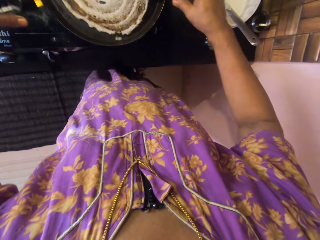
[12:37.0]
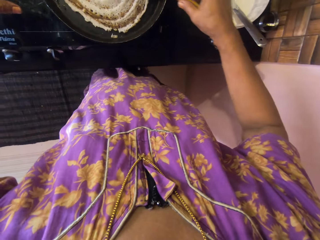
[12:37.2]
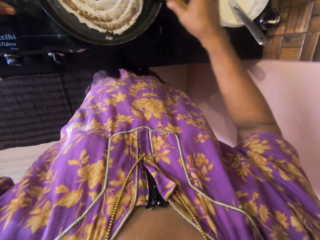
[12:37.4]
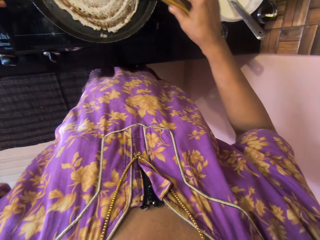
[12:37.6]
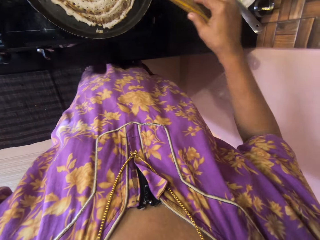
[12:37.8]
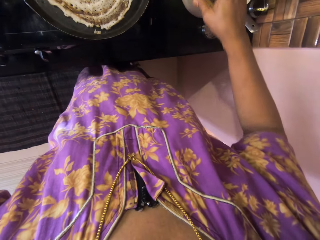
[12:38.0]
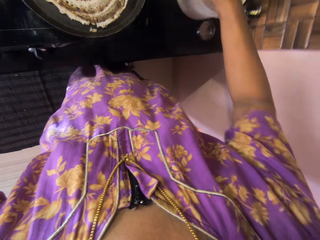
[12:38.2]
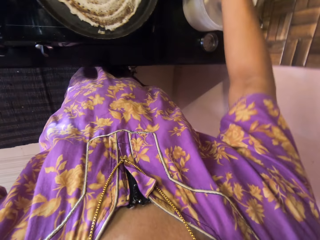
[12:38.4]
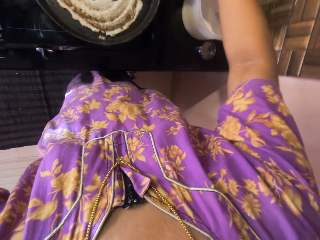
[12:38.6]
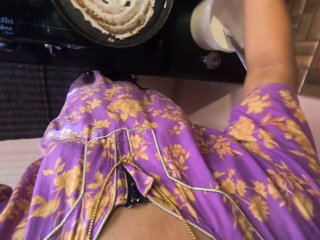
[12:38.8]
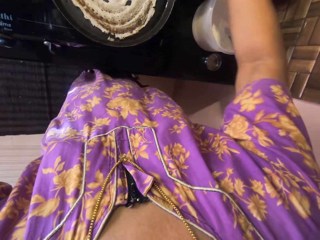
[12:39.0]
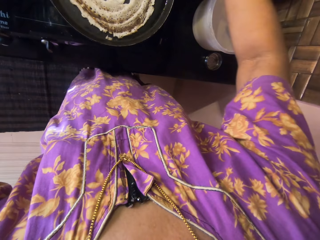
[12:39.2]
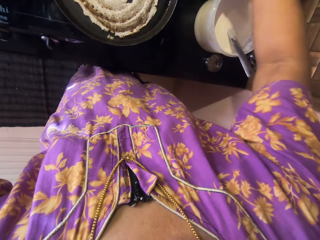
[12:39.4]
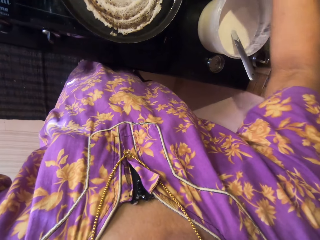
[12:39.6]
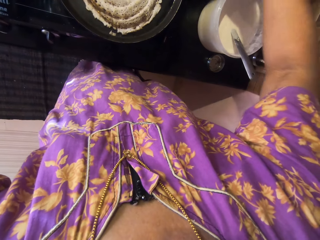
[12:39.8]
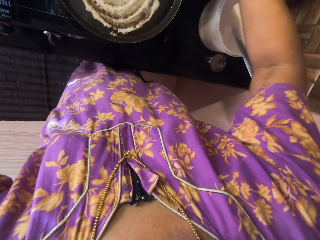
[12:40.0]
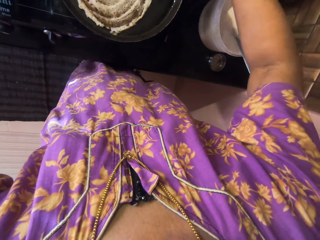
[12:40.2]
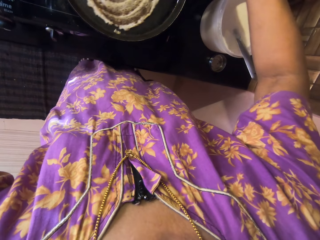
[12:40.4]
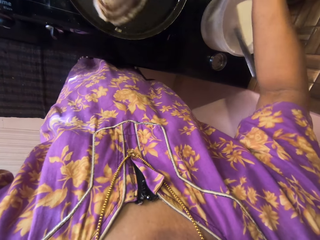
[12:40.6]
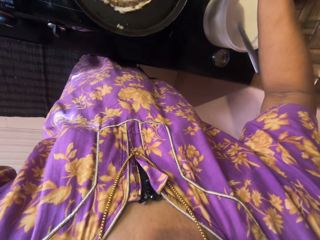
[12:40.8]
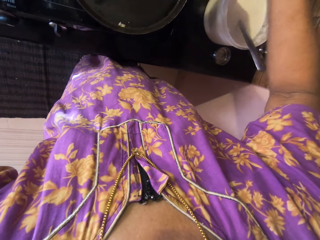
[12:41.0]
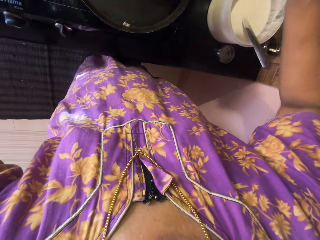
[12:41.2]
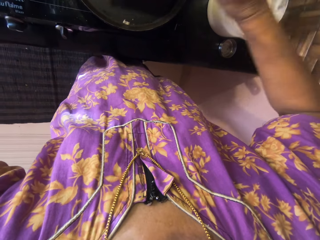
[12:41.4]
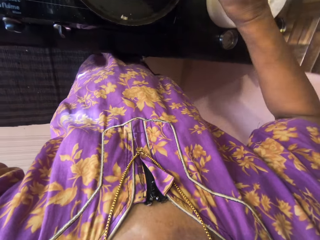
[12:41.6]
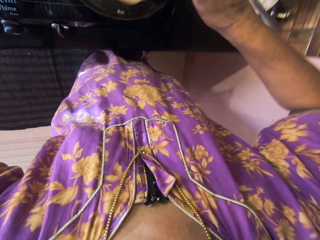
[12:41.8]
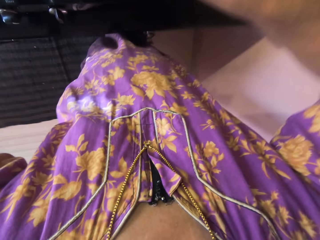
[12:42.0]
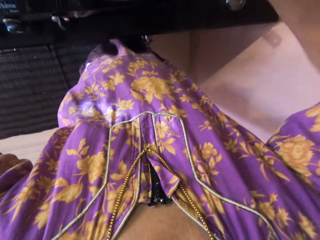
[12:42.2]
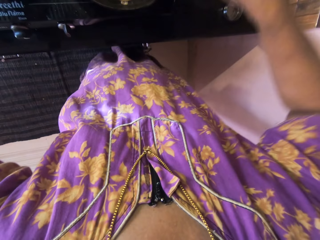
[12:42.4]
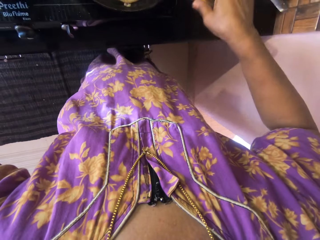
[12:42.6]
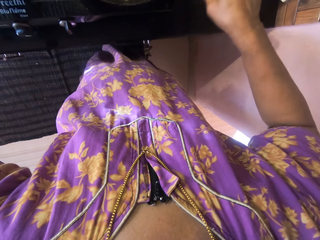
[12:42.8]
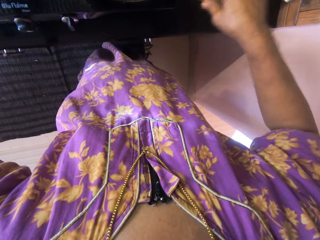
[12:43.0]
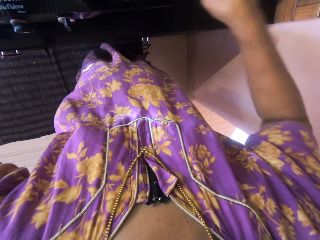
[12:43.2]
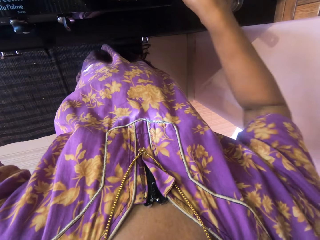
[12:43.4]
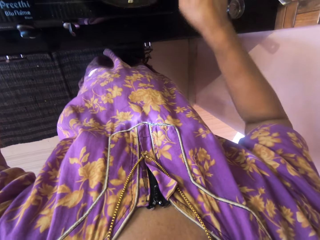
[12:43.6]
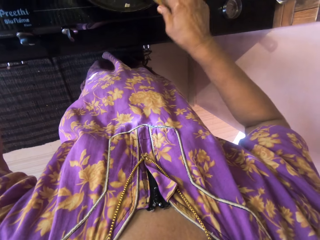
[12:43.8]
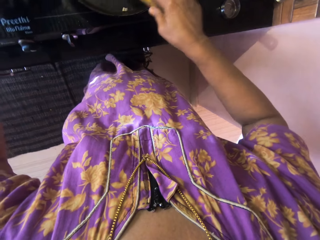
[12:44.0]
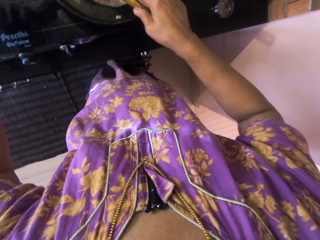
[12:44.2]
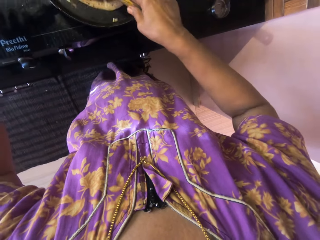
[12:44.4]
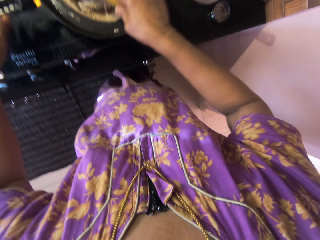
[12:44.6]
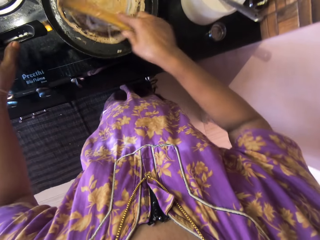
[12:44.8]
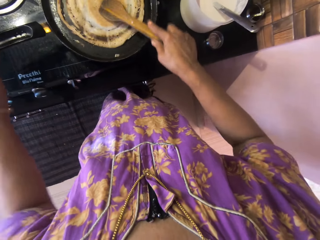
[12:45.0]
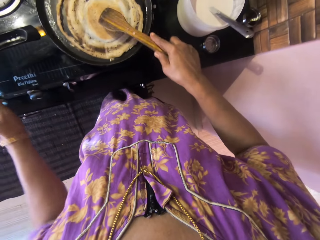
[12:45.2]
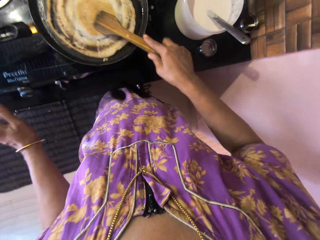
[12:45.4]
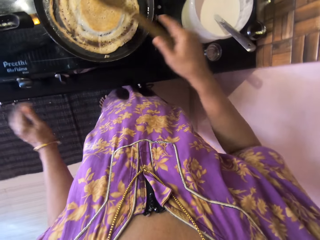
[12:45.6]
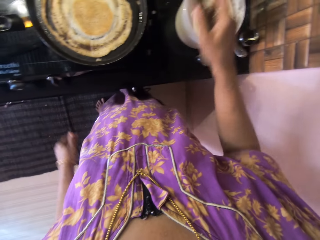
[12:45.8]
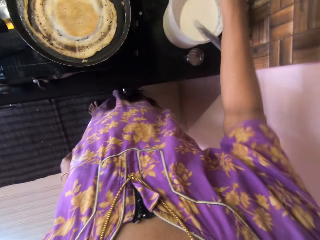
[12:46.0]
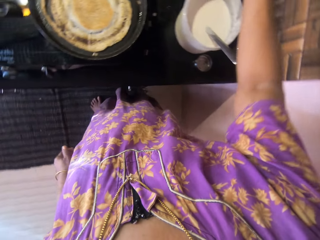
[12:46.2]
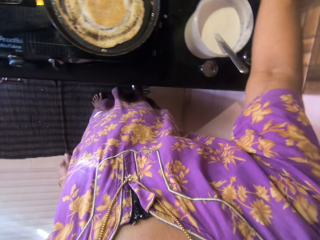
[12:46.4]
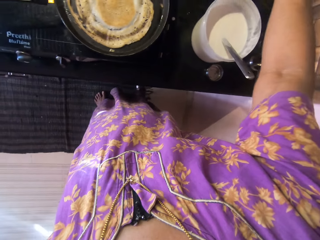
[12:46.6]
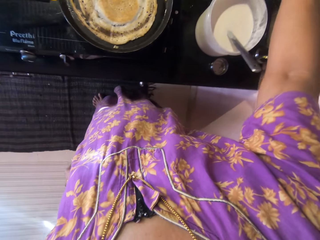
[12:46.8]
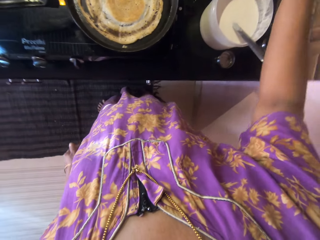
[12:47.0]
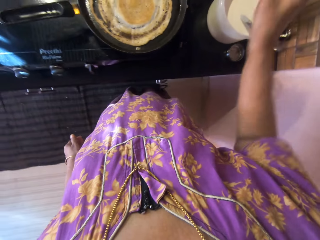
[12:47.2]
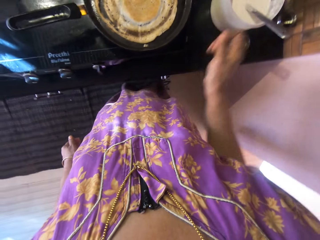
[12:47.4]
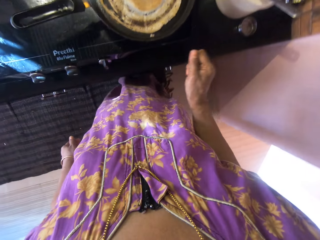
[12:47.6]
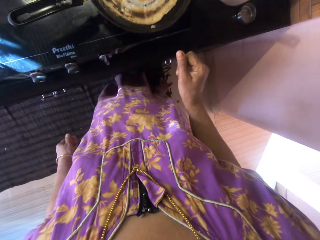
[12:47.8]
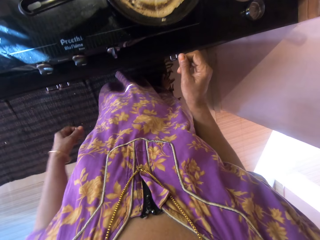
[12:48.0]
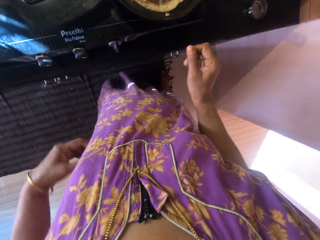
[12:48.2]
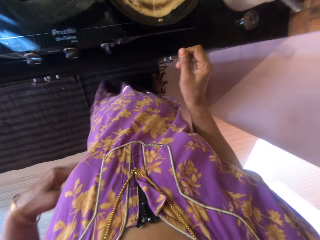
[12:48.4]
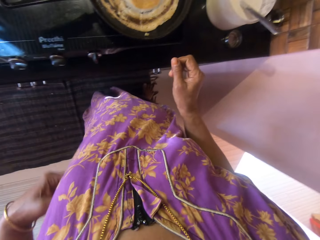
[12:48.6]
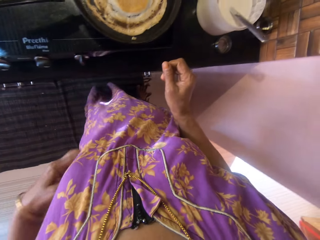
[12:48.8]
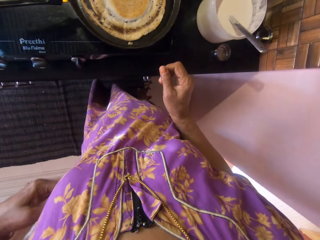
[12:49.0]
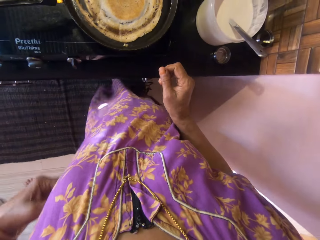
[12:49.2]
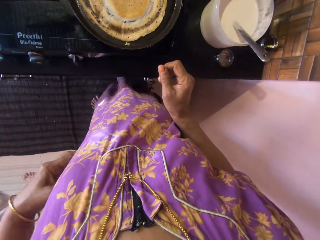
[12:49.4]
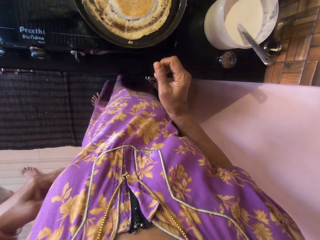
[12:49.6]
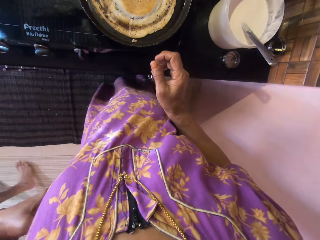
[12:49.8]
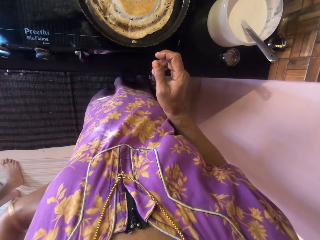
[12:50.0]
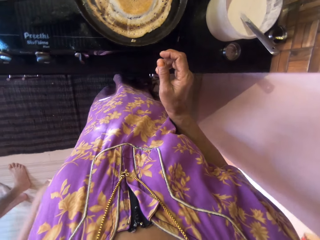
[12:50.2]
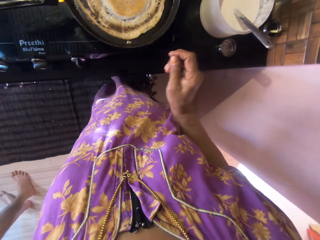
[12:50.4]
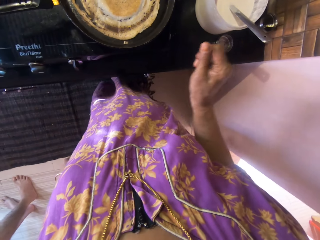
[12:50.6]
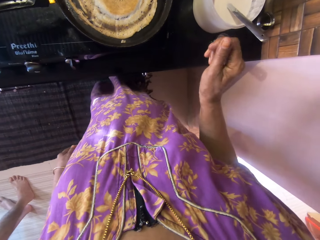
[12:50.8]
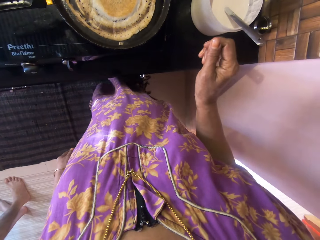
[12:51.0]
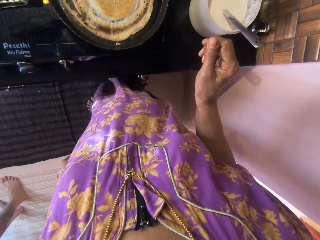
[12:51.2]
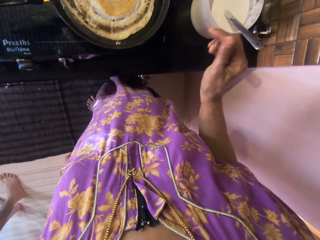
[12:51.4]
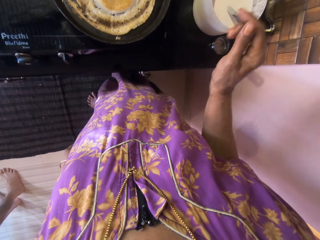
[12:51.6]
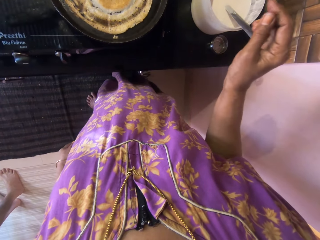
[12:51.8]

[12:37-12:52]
The camera wearer turns over the piece of pancake in the pan with the wooden spatula. They drop the wooden spatula on top of the kitchen counter. They scratch.

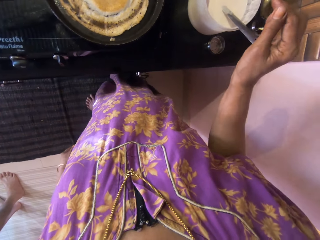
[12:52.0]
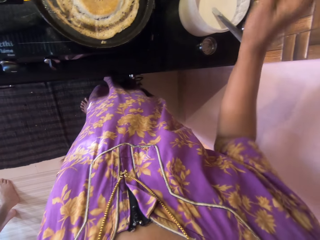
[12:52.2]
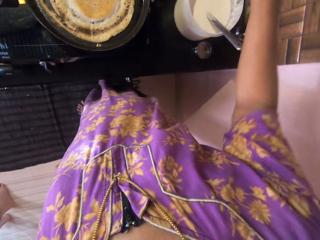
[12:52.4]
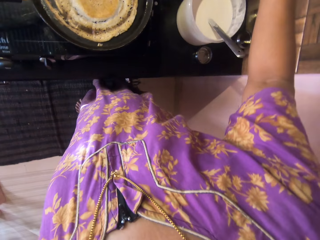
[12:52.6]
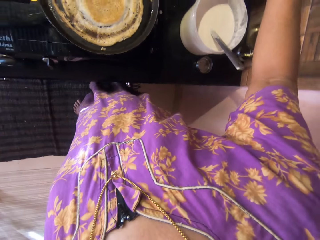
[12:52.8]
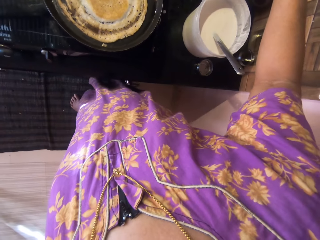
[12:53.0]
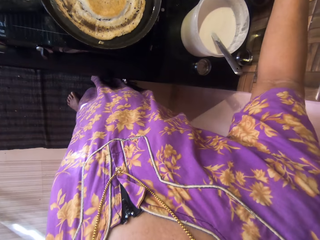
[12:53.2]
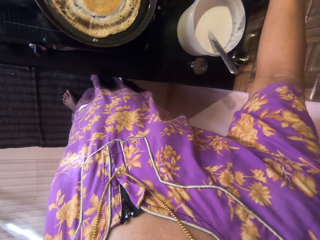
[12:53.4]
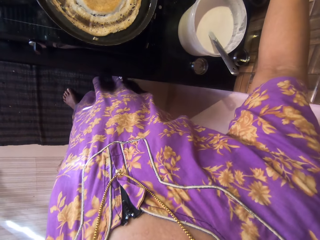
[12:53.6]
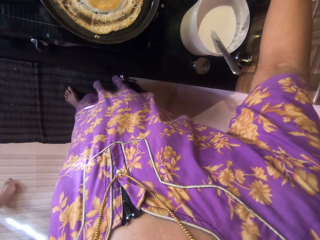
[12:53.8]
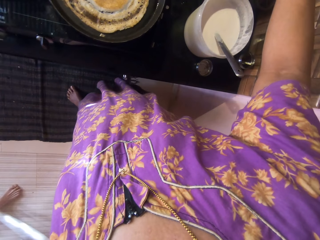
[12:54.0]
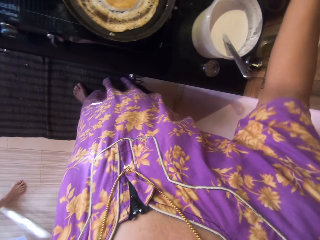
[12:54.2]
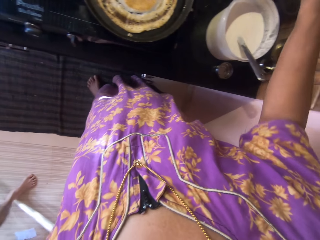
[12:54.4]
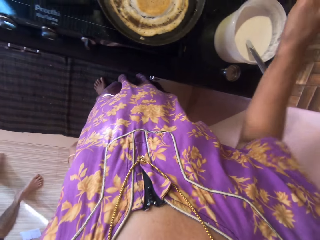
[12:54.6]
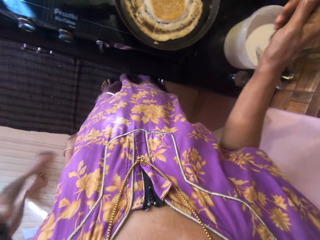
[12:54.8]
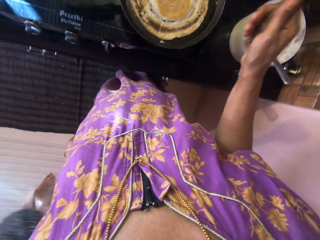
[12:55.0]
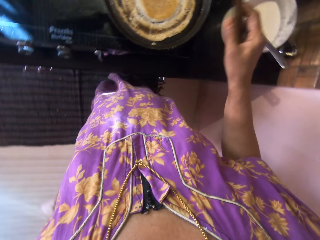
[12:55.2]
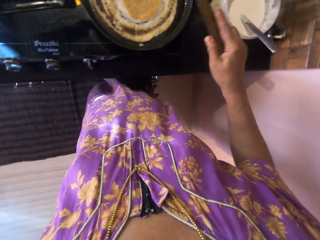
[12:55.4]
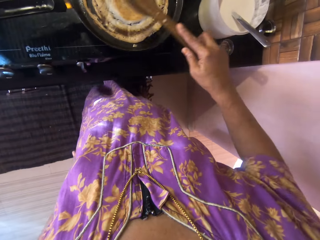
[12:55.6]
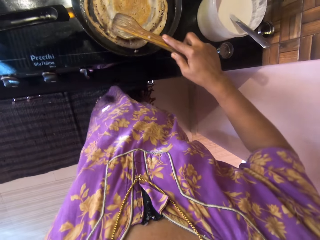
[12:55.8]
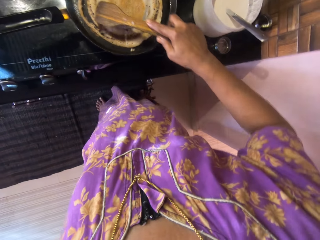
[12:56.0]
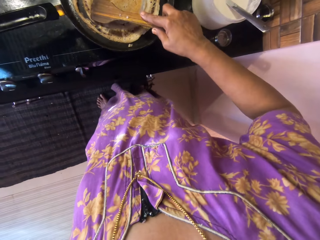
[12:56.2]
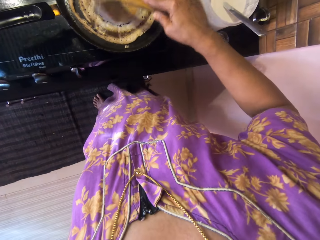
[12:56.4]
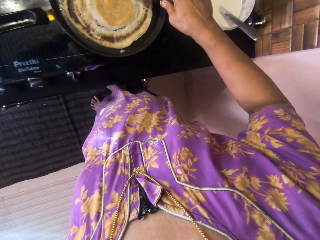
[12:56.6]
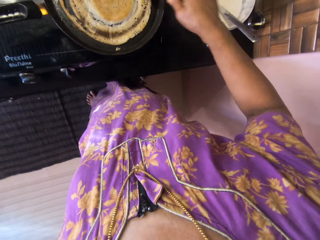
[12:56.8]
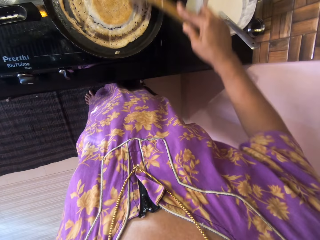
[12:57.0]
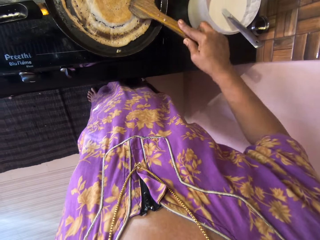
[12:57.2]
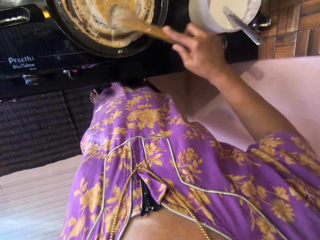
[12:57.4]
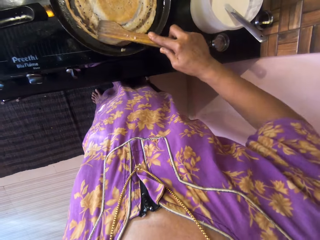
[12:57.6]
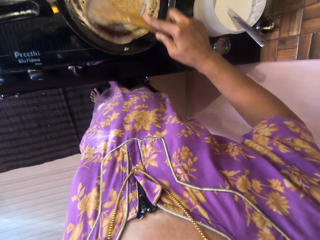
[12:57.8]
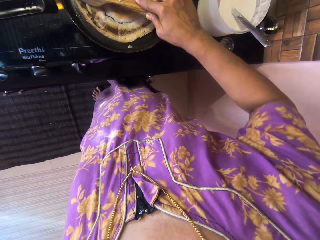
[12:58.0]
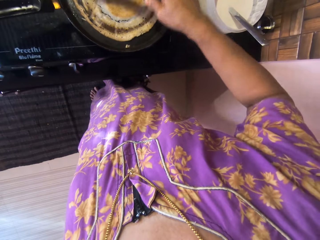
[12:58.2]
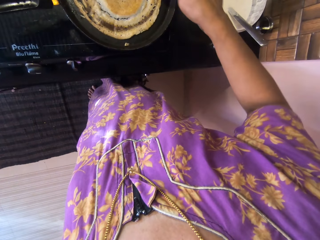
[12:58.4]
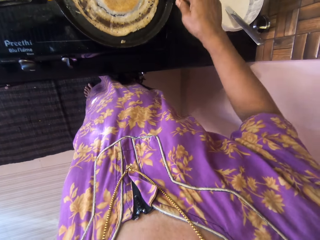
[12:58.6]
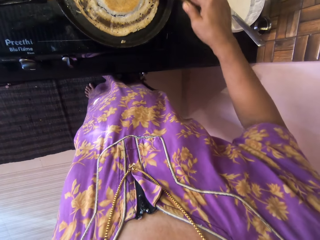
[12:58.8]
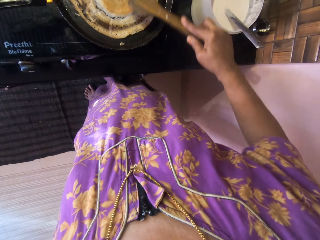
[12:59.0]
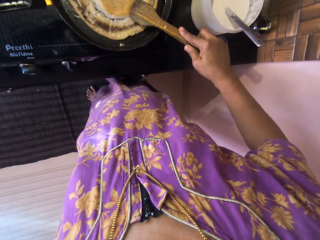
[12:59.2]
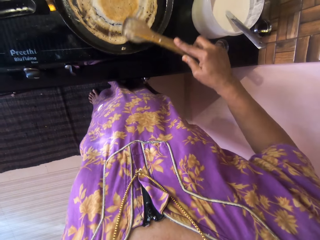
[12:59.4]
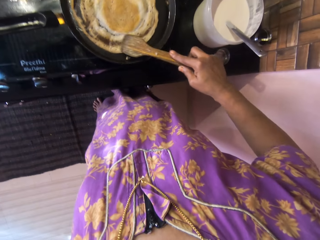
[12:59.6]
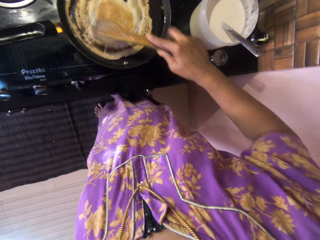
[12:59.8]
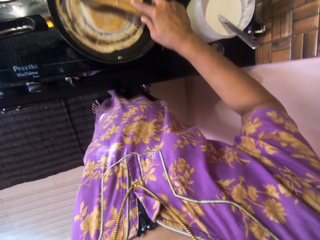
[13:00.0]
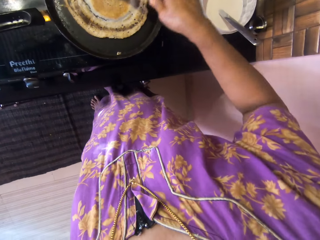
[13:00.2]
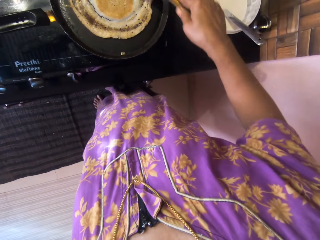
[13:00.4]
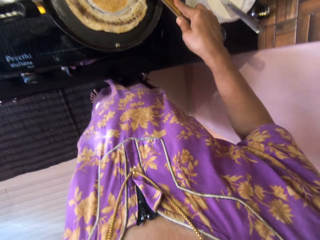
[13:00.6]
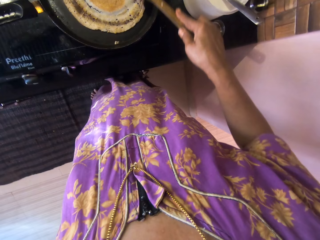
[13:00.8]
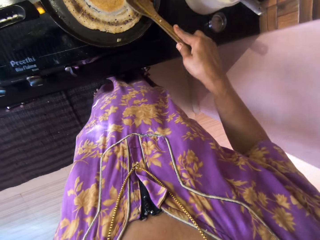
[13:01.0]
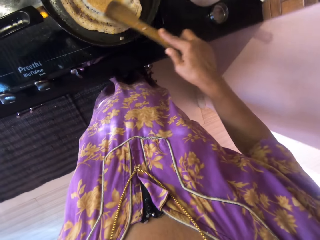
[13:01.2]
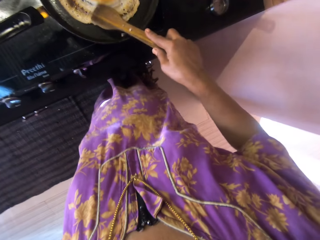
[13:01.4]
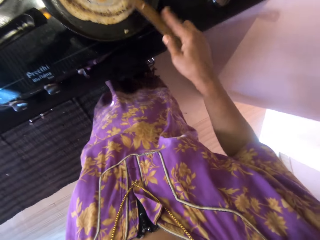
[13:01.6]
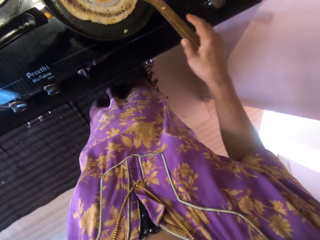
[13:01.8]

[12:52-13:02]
The camera wearer grabs the wooden spatula from the kitchen counter with her left hand. She uses the wooden spatula to smoothen the pancake in the pan. She turns the pancake.
